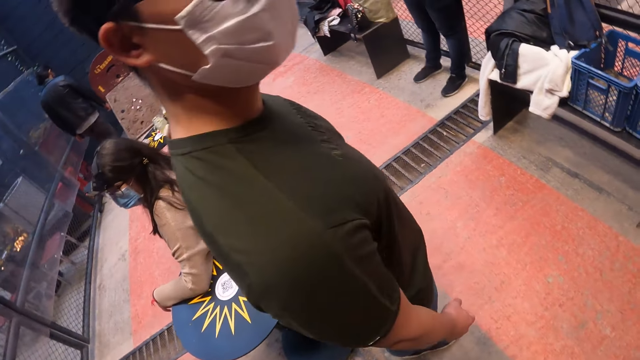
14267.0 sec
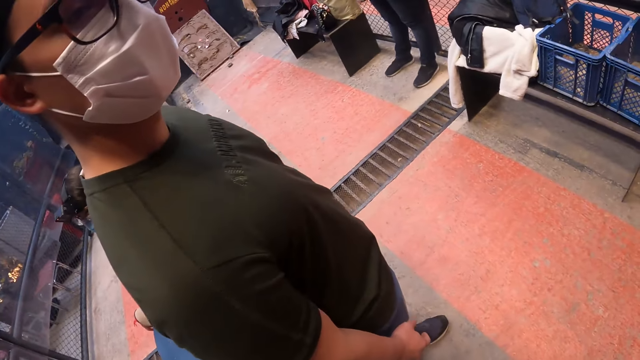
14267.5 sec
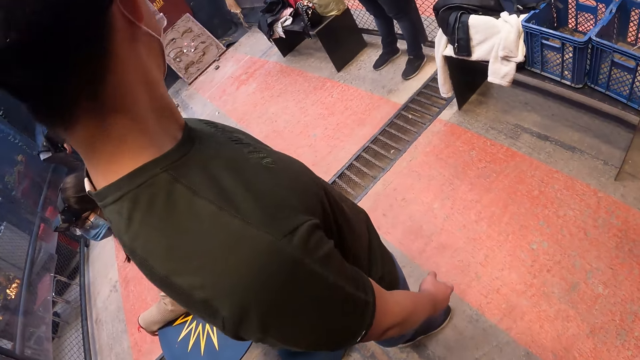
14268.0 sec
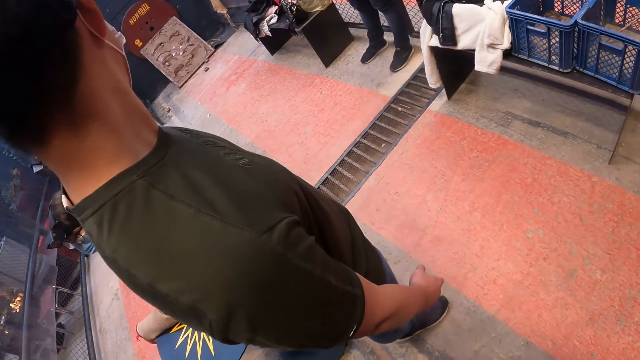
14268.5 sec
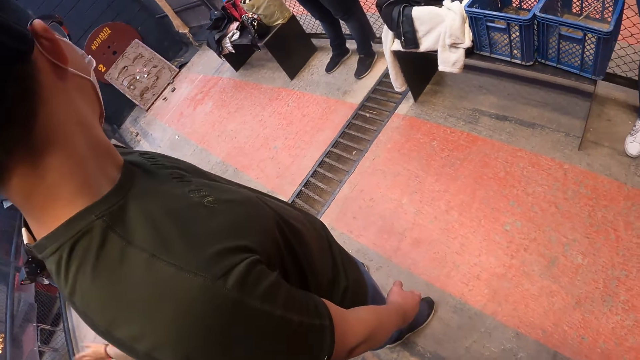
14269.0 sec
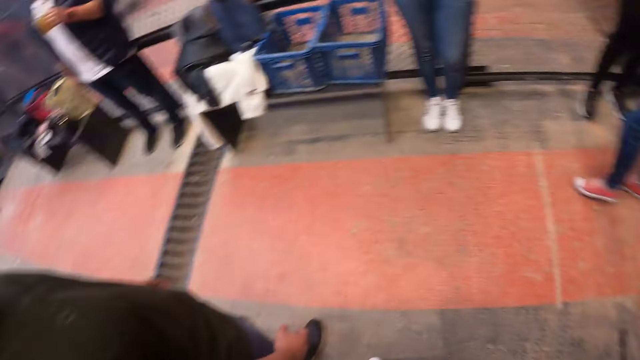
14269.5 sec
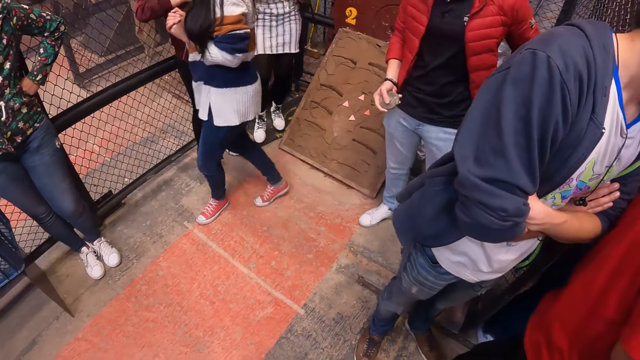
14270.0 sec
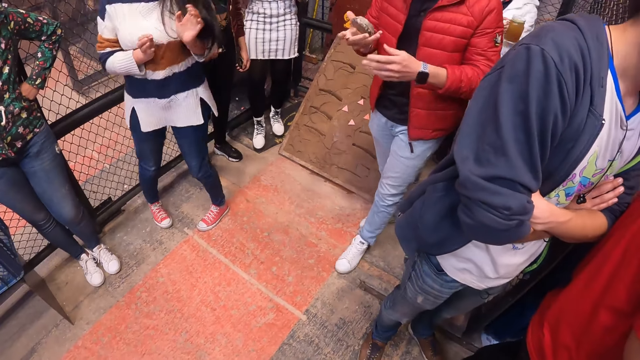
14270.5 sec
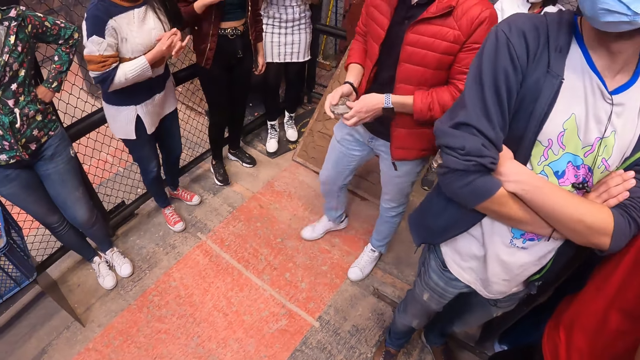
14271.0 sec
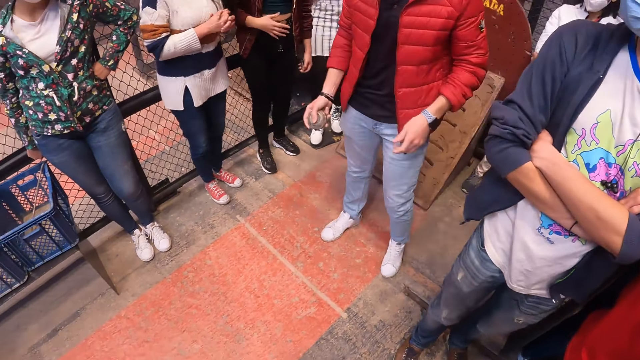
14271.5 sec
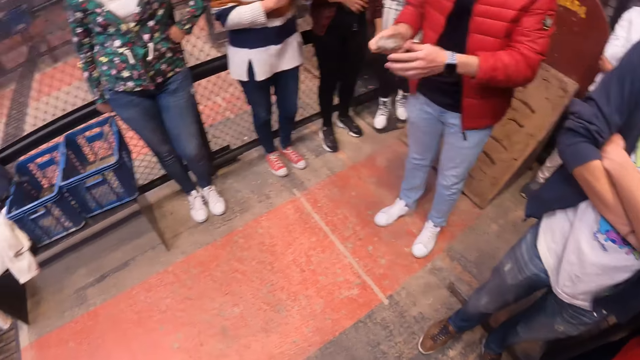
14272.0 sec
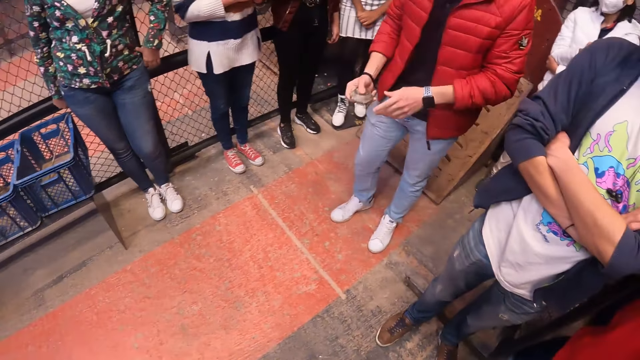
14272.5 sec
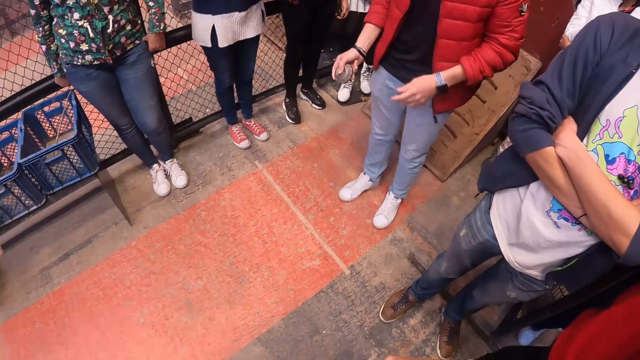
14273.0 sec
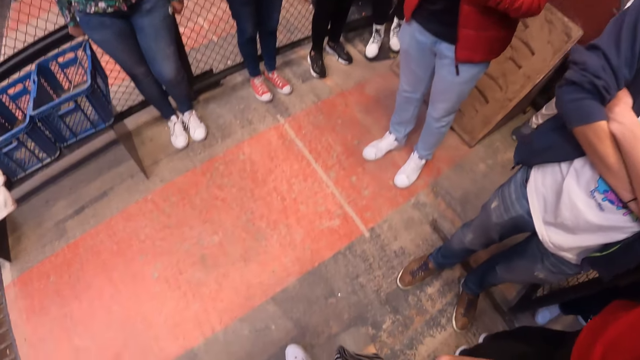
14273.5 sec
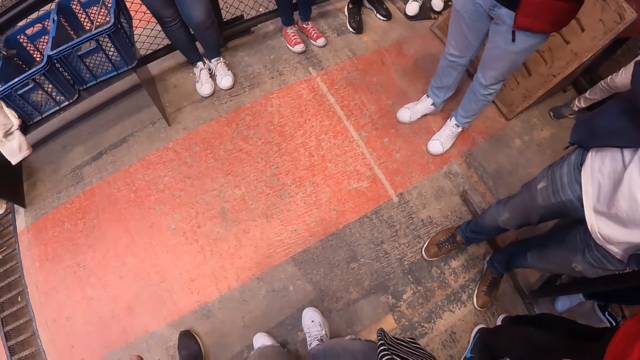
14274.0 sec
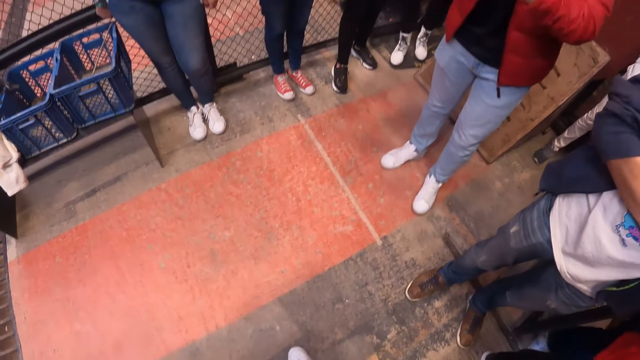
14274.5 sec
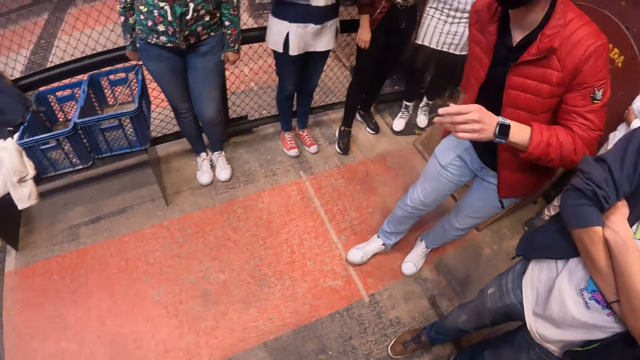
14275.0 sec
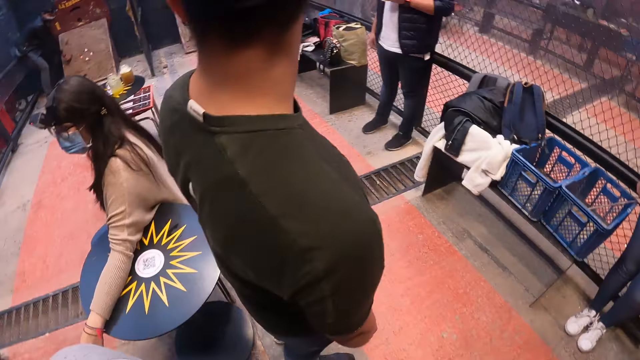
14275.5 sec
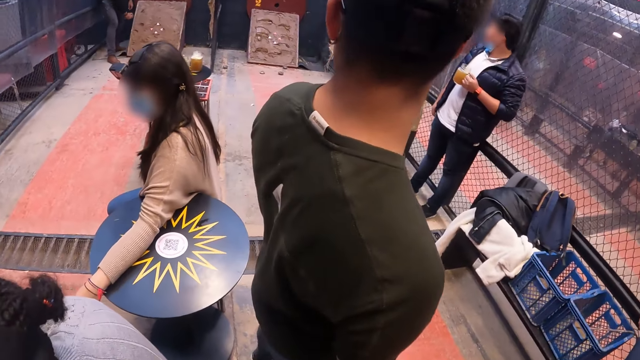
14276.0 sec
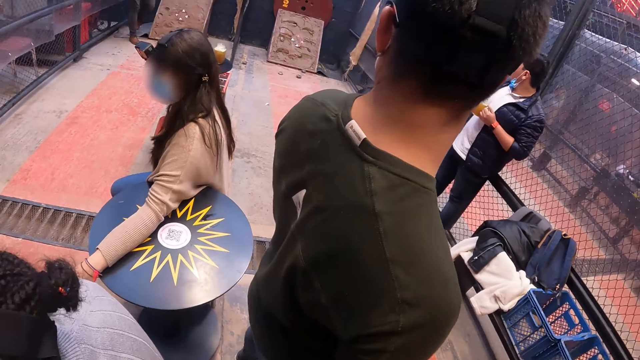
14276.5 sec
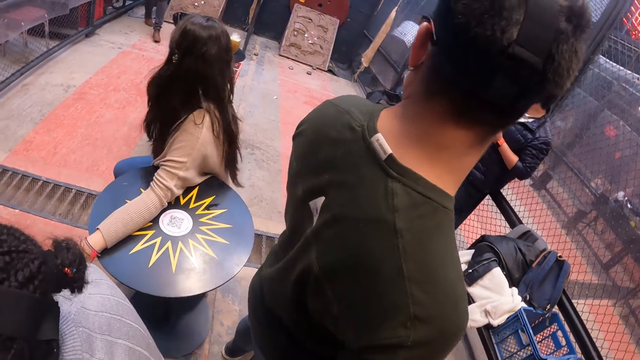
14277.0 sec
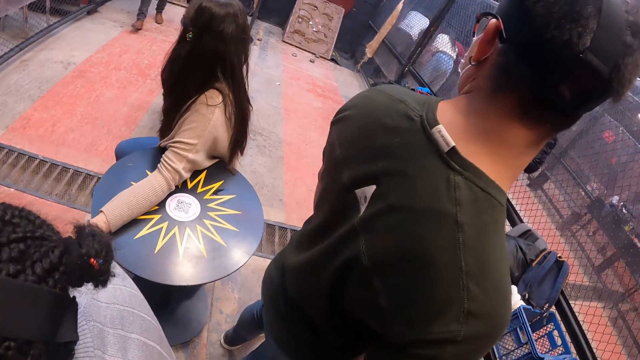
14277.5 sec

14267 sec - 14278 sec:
The woman throws the stone in her left hand to the brick wall. The man tosses the stone in his right hand. The man walks on the floor. The man tosses the stone in his right hand again. He throws the stone in his right hand towards the brick wall. The camera wearer looks around.

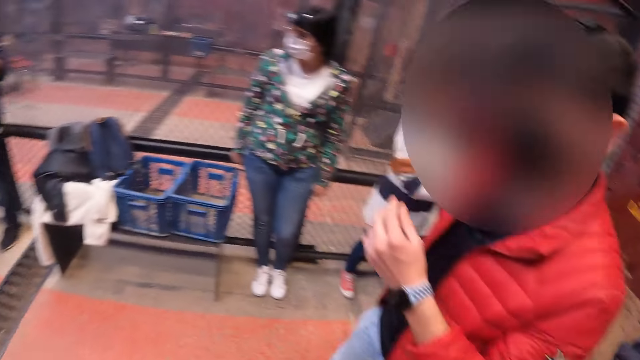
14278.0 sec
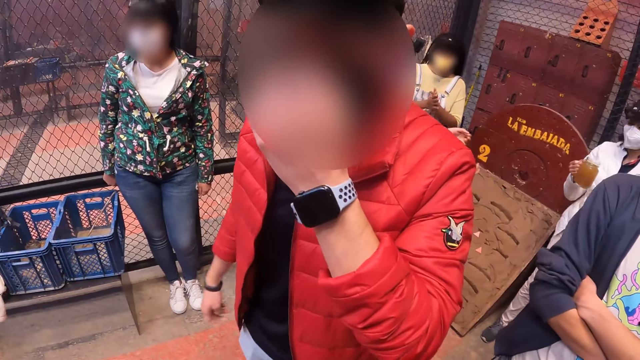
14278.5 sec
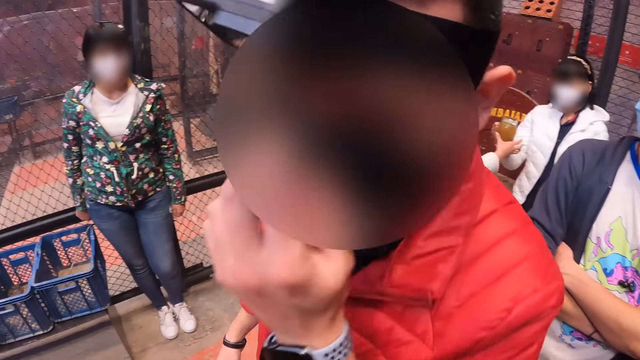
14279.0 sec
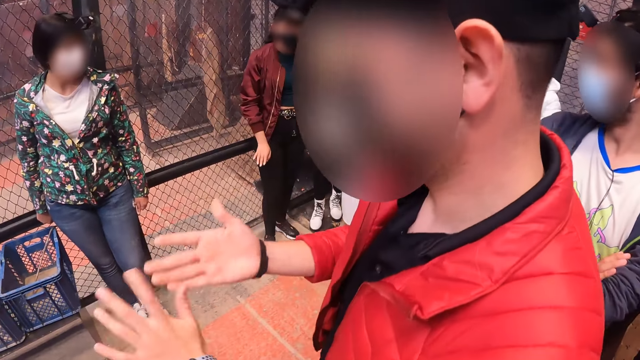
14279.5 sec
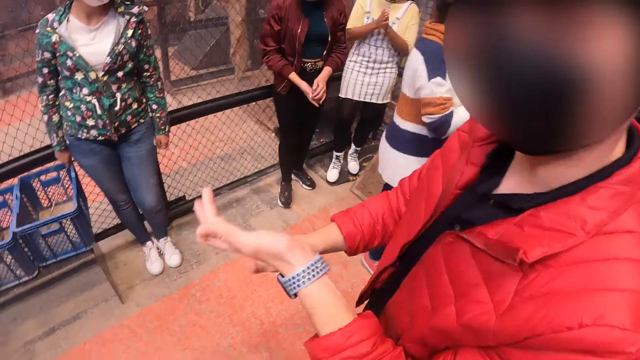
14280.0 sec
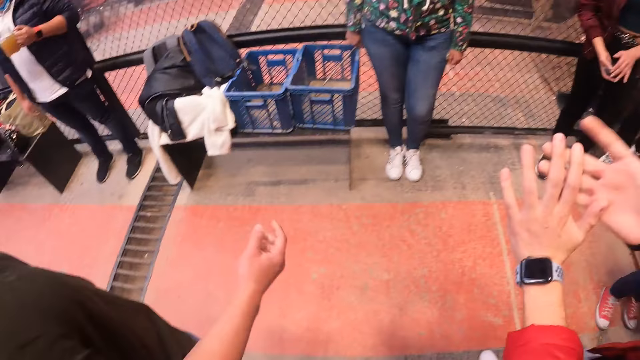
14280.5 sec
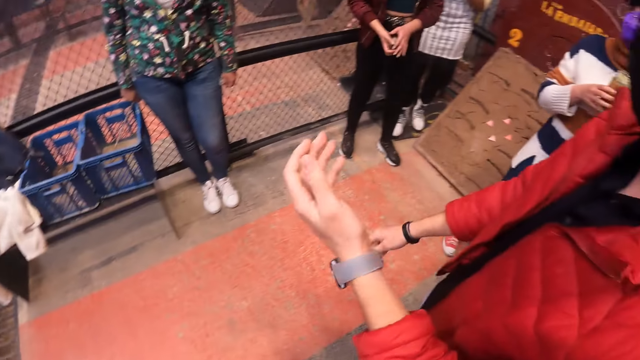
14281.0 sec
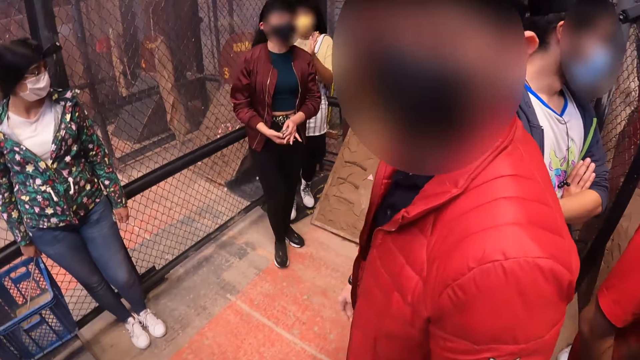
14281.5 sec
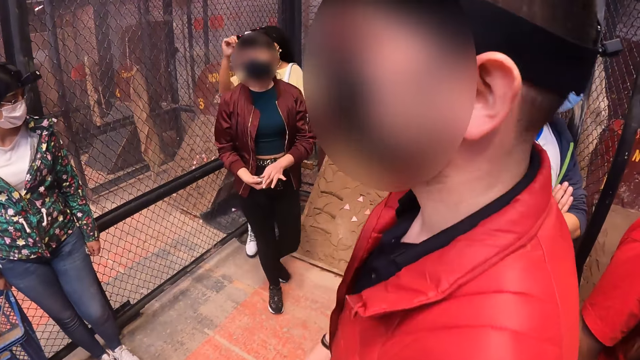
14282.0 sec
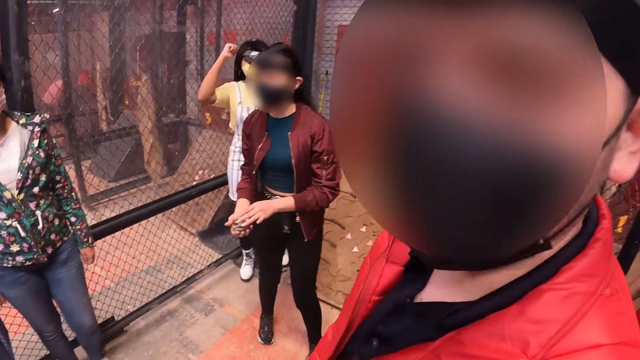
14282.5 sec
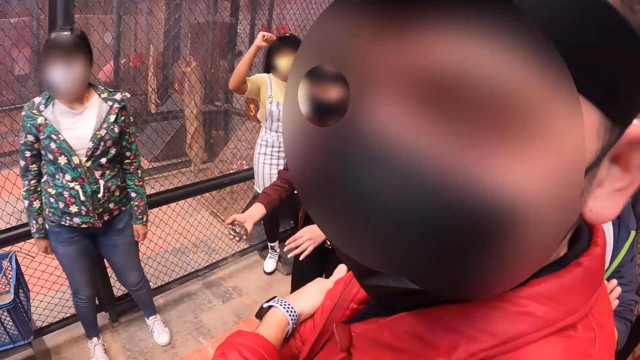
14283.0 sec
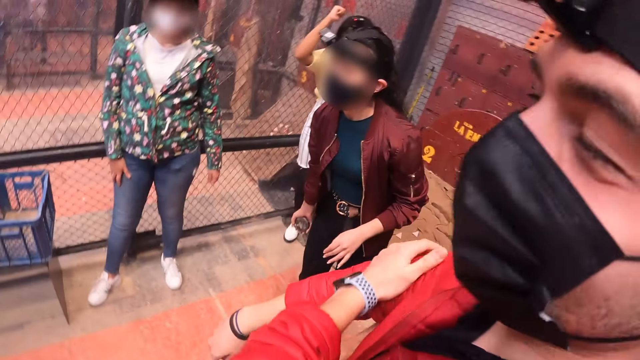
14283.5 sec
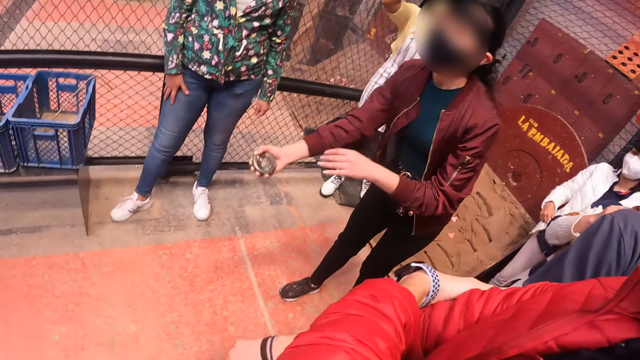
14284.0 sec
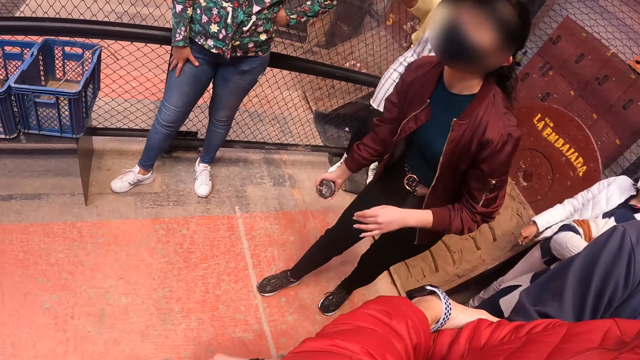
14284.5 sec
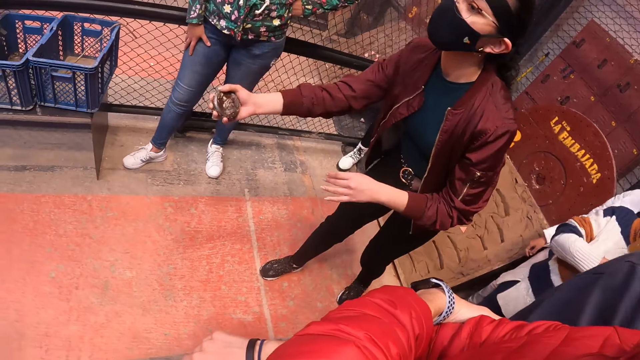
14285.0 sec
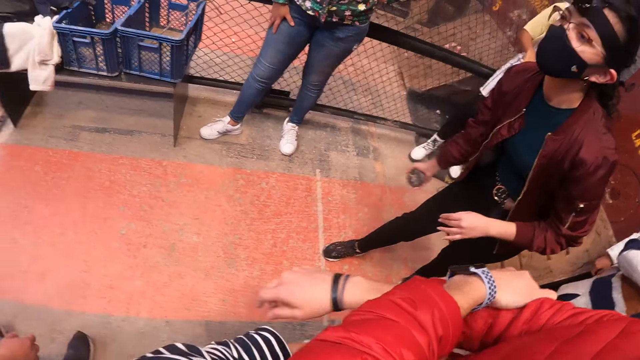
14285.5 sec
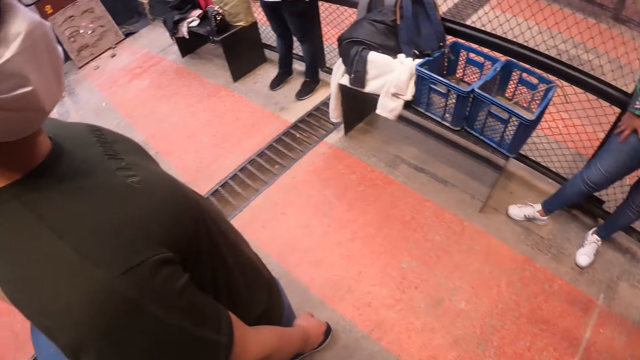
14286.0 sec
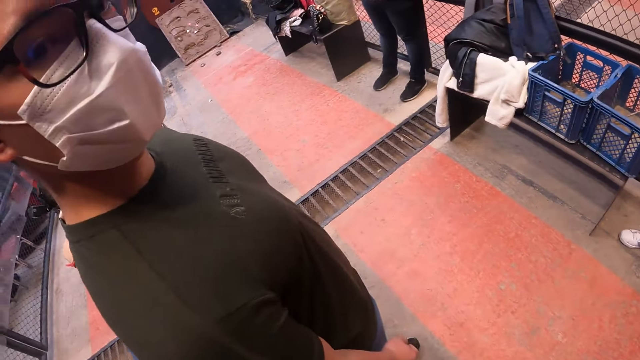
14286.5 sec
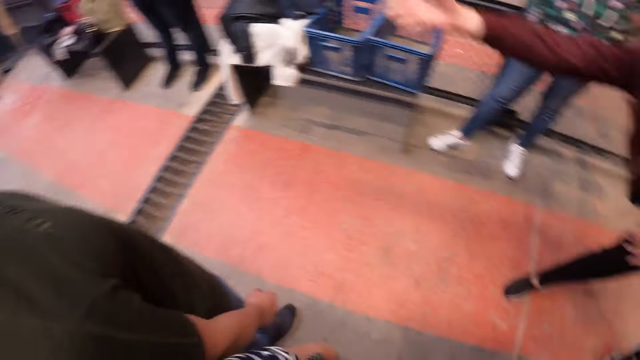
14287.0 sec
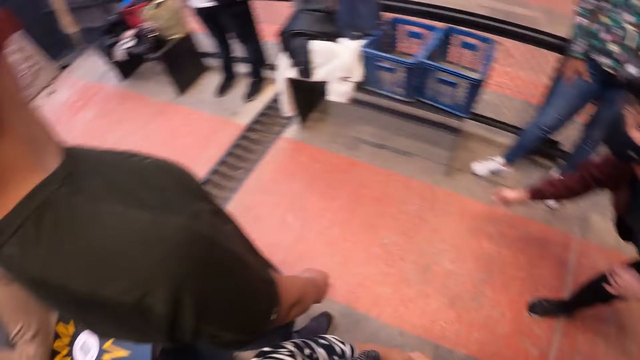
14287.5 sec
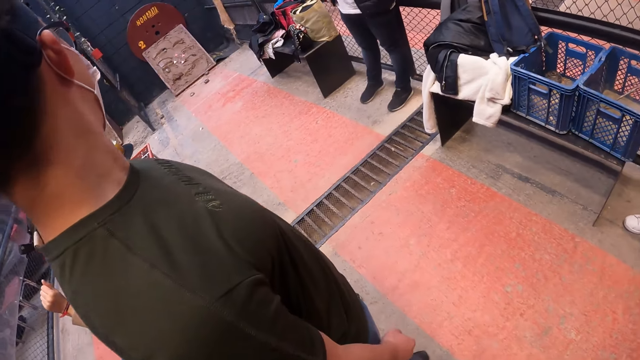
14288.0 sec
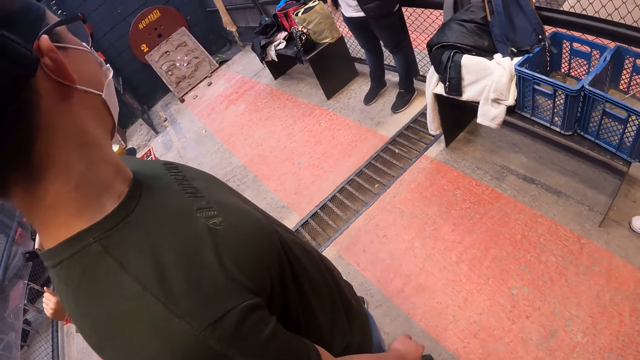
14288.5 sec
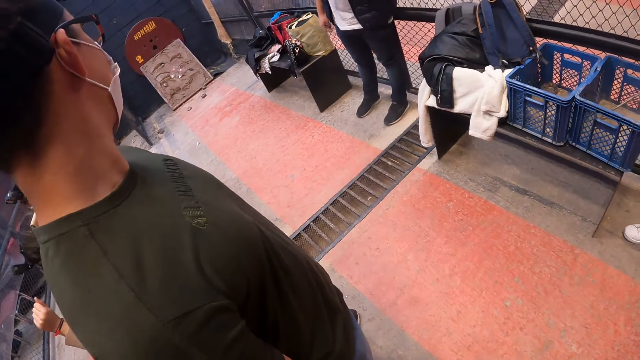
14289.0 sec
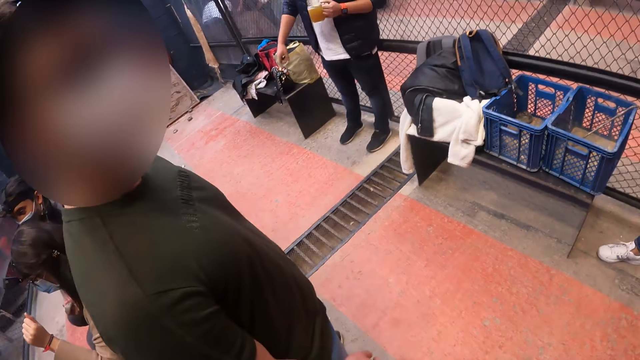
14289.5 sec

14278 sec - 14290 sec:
The man adjusts the facemask on his face with his left hand. The camera wearer interacts with the man. The man rubs both hands. The woman passes a stone in her left hand to her right hand. The camera wearer looks around. The woman throws the stone in her right hand to the brick wall.
